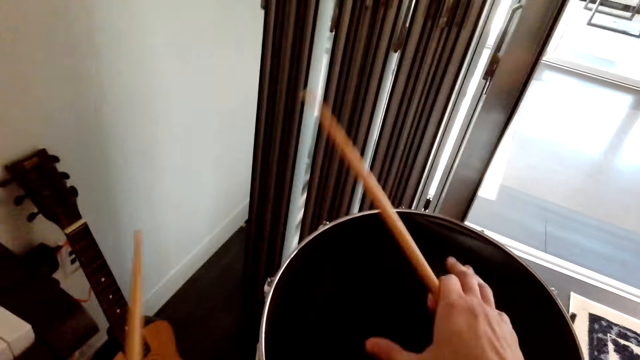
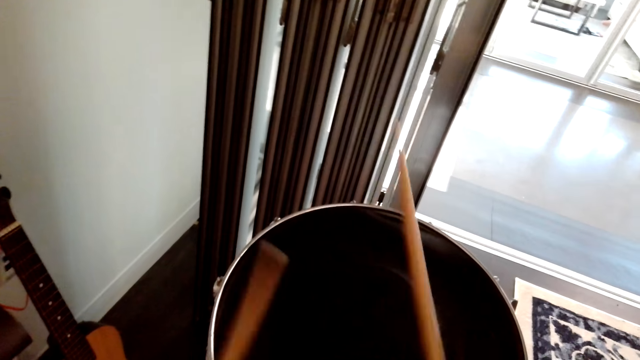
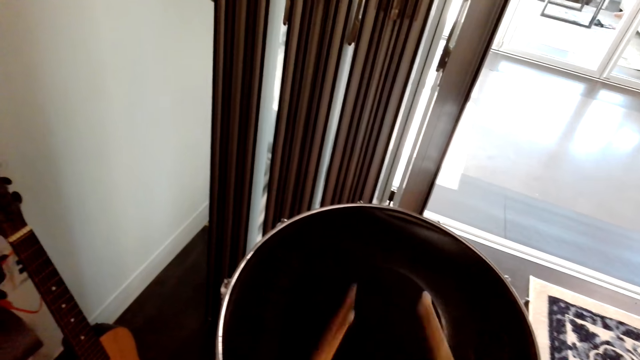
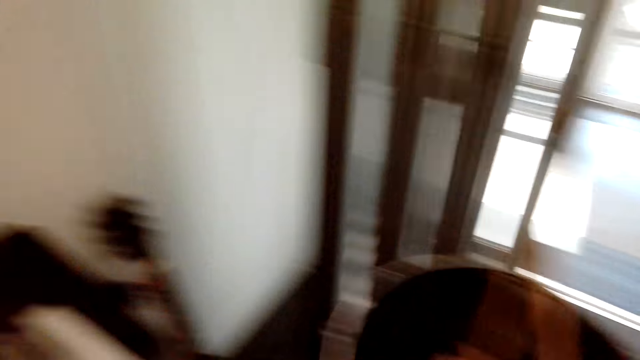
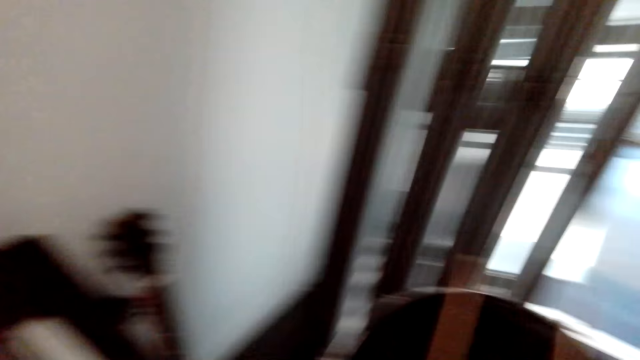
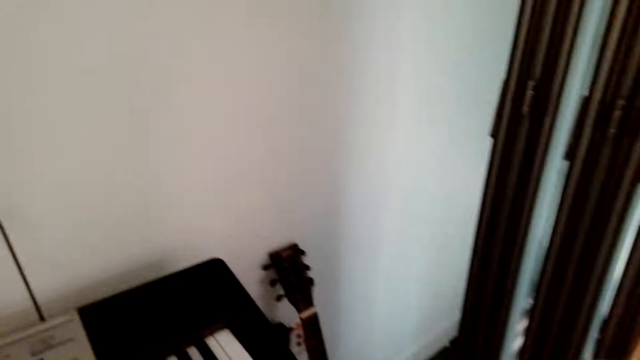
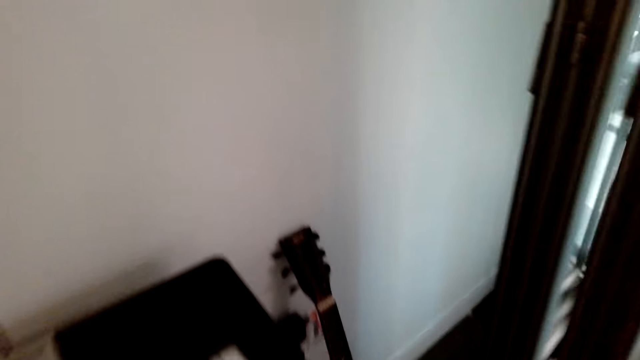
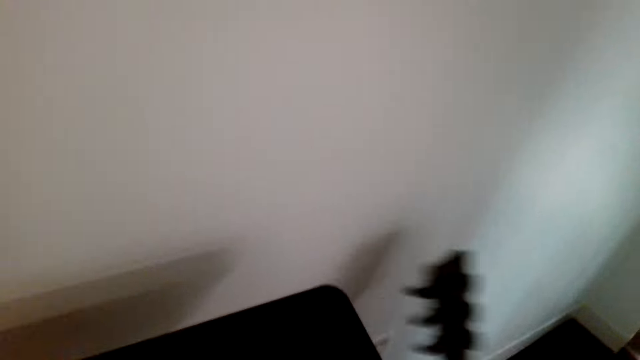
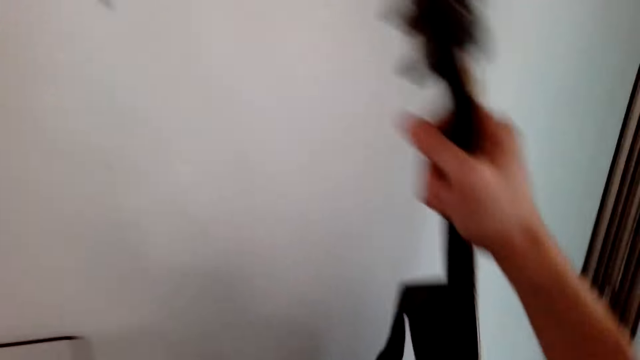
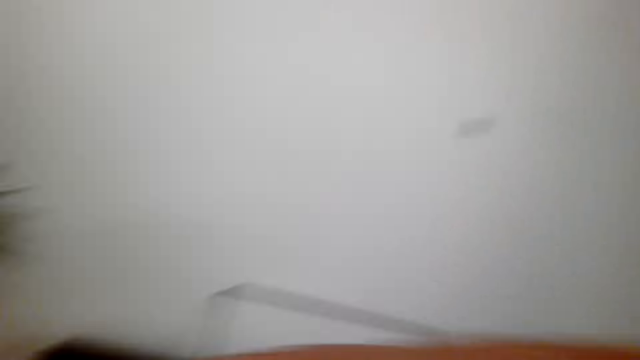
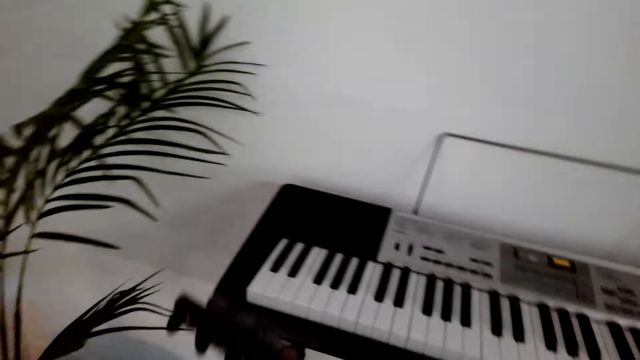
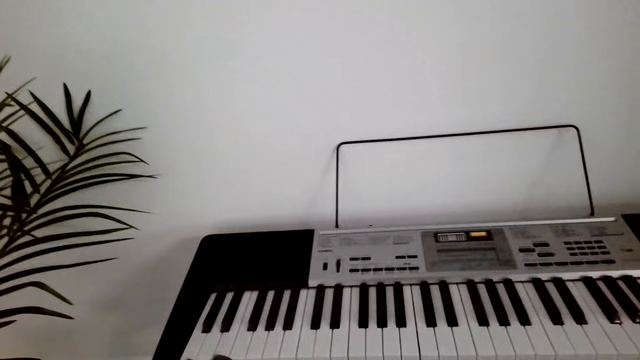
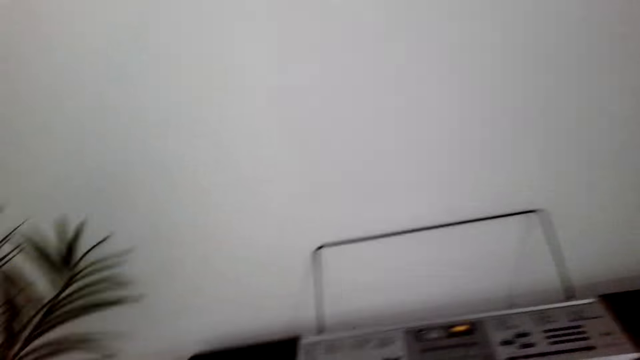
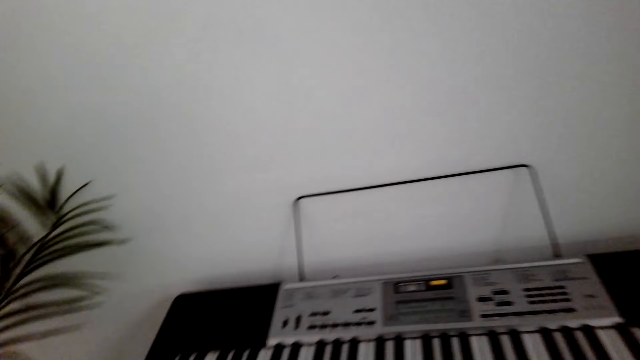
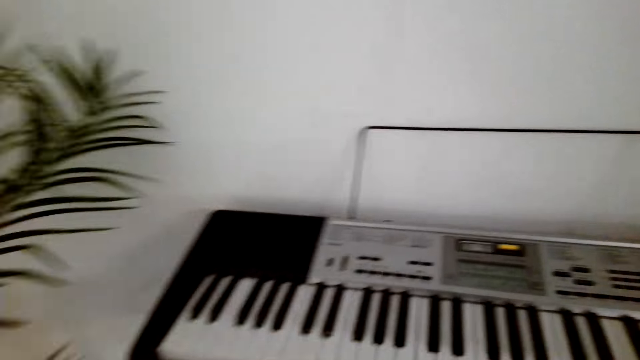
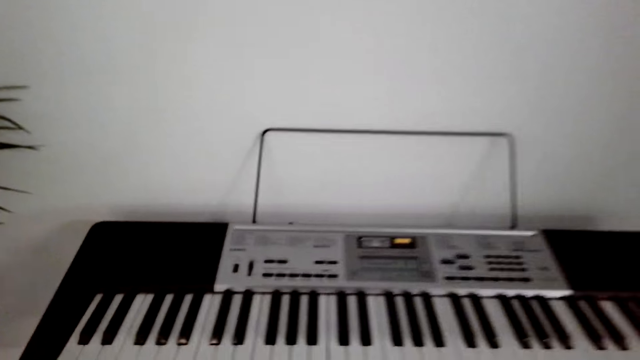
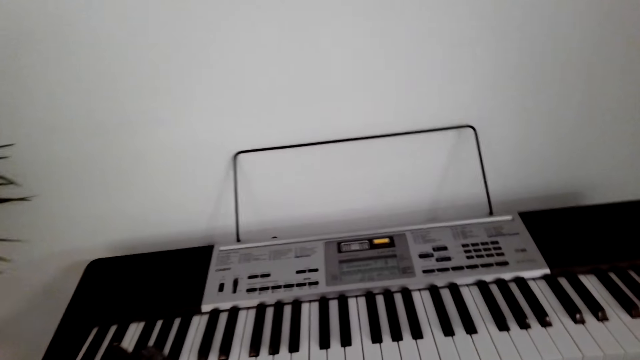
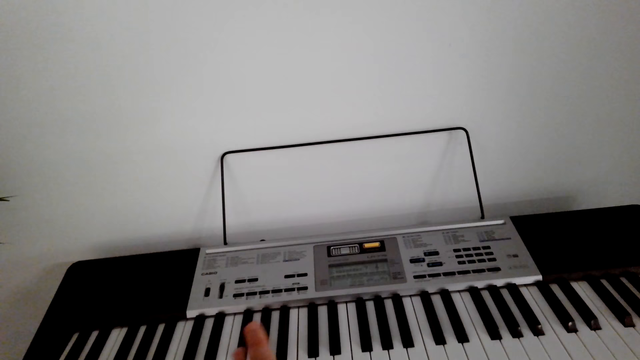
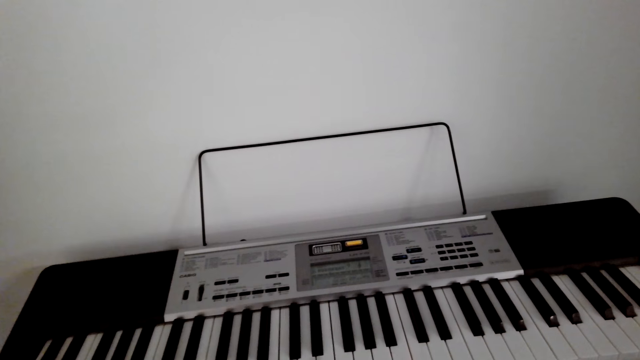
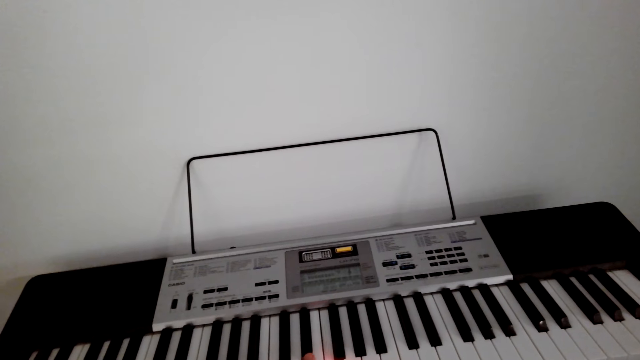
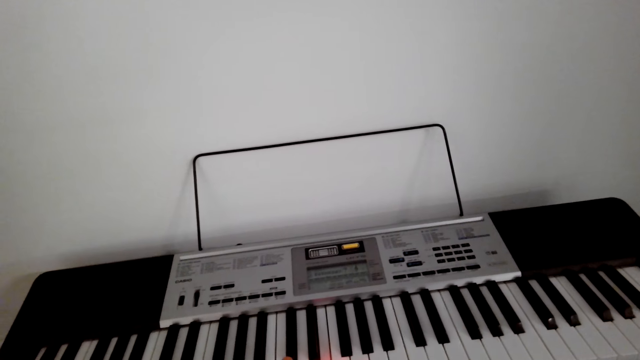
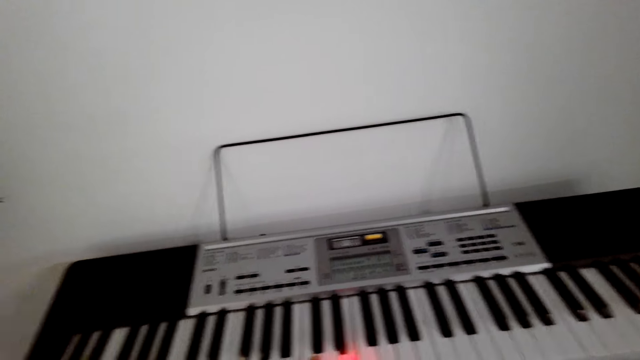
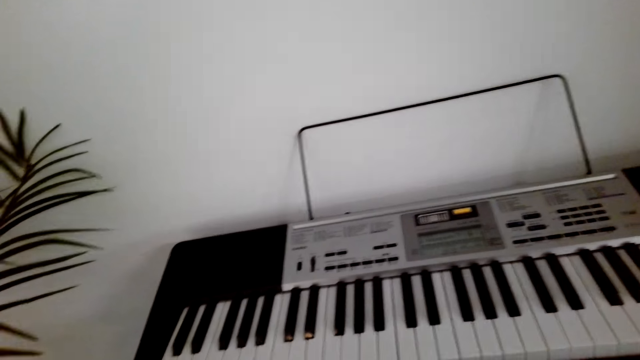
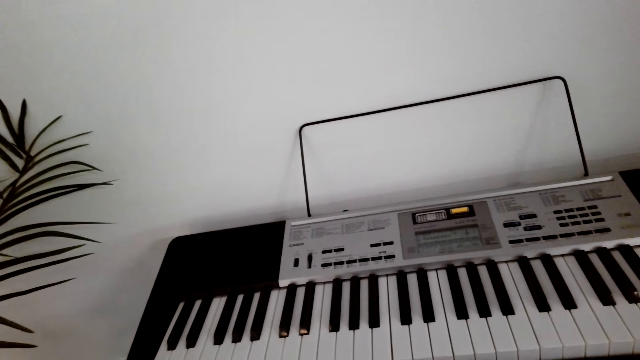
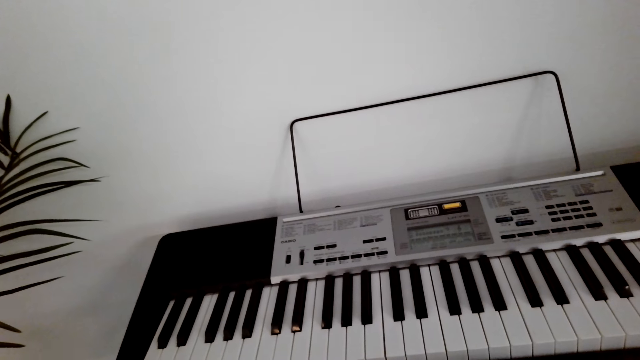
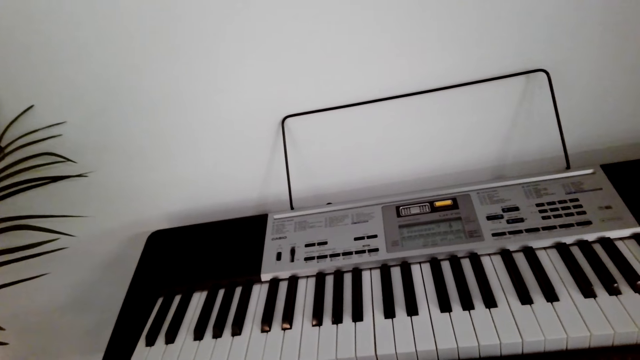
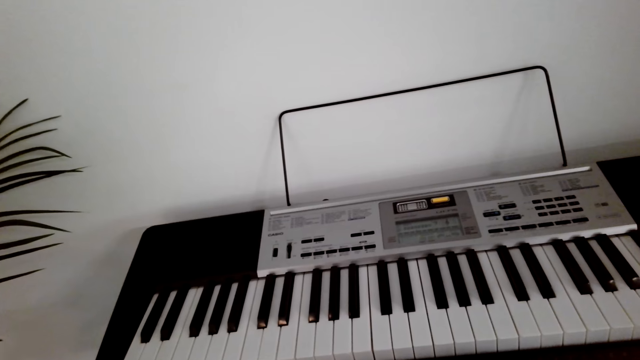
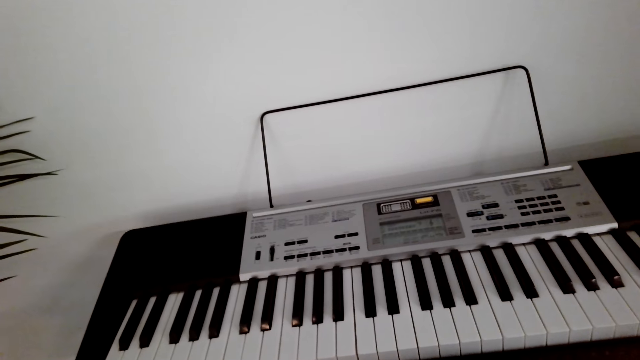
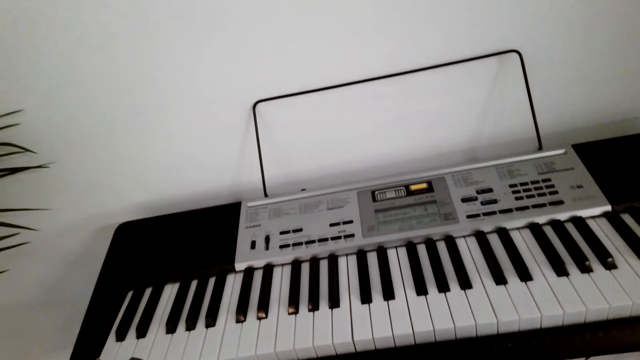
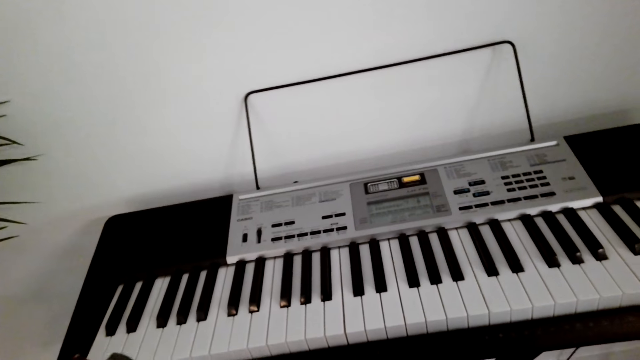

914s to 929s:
The camera wearer returns the drum top. They play the drum. They put the drumsticks down. They take the guitar. They play the guitar. They play the keyboard. They play the guitar.

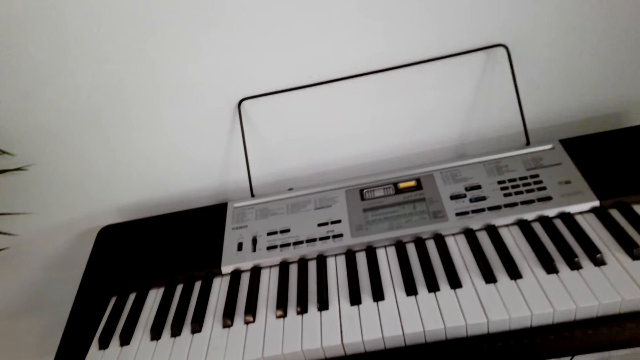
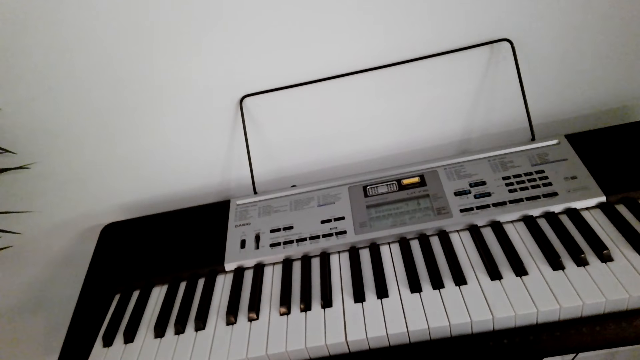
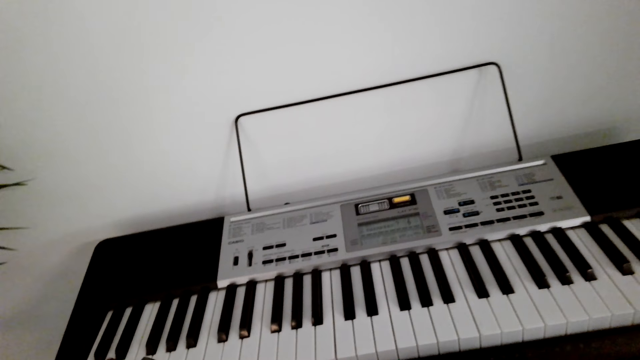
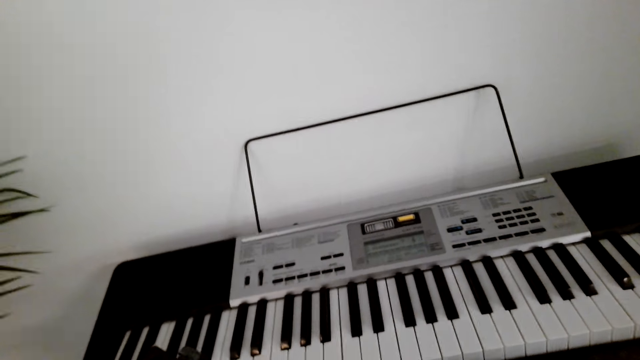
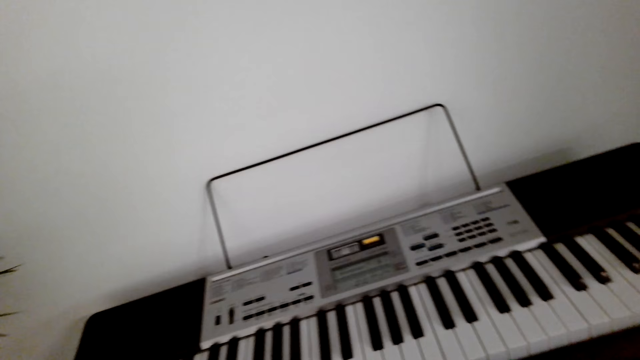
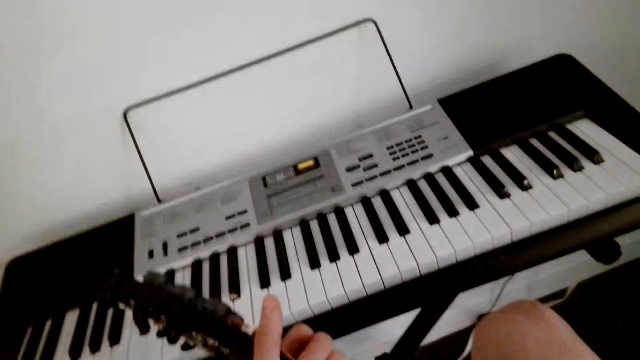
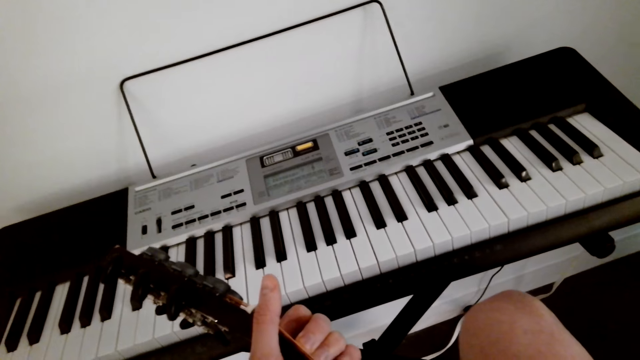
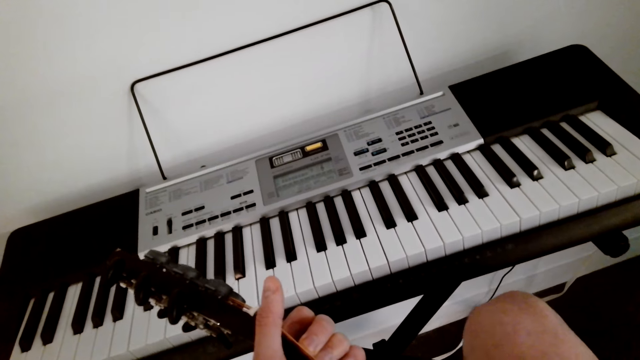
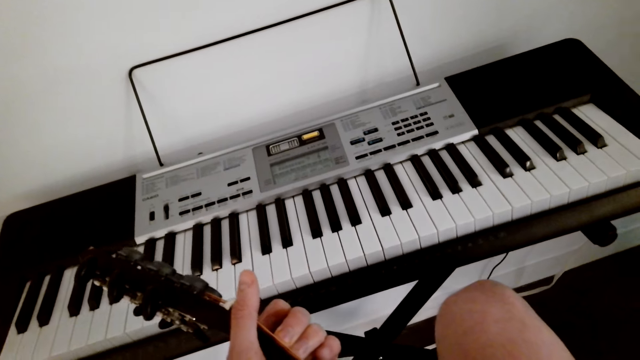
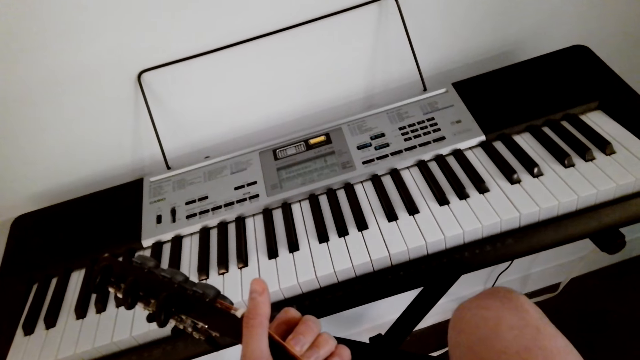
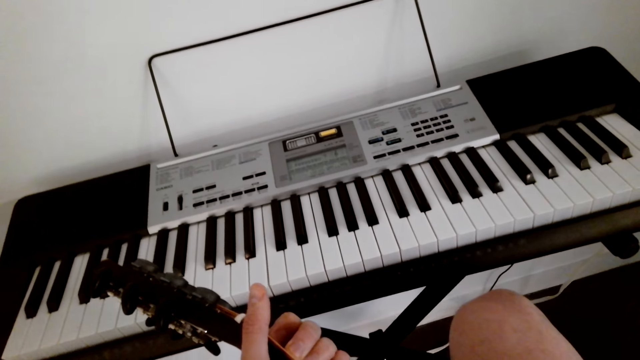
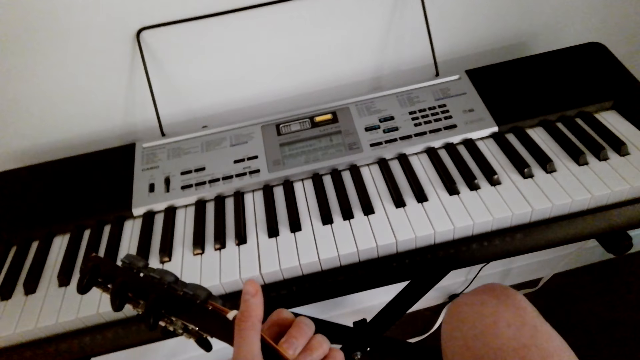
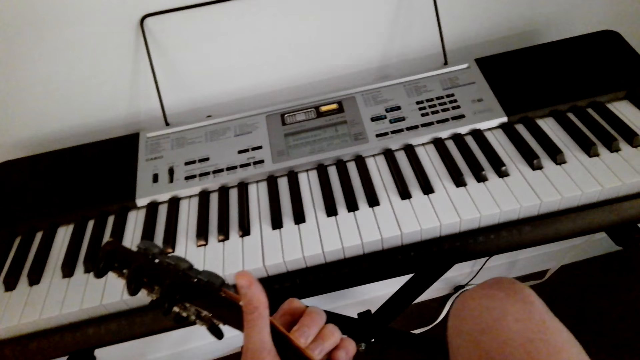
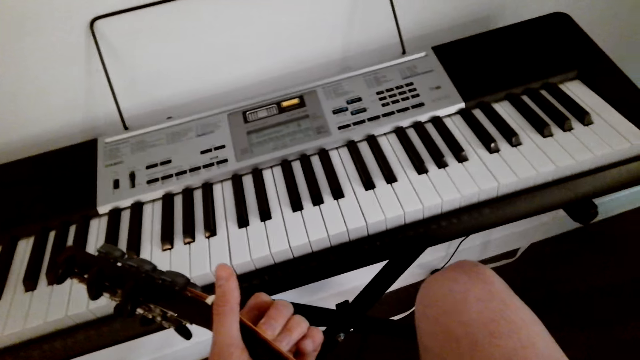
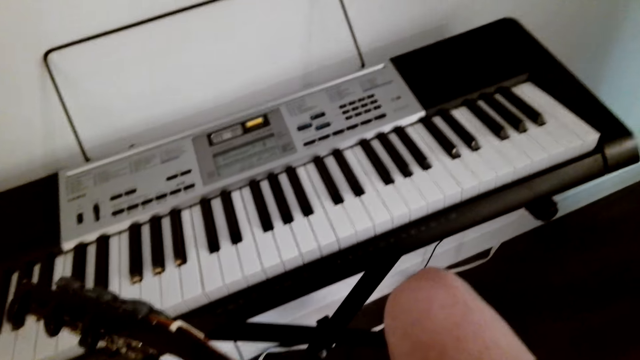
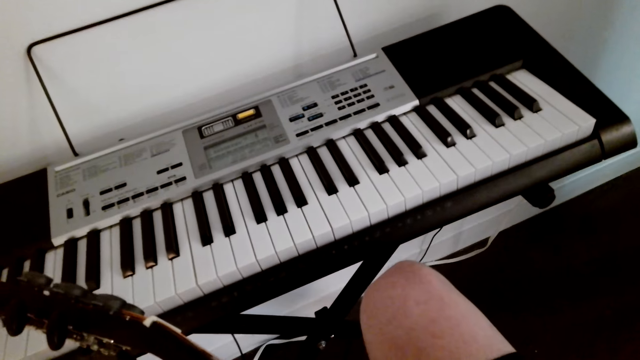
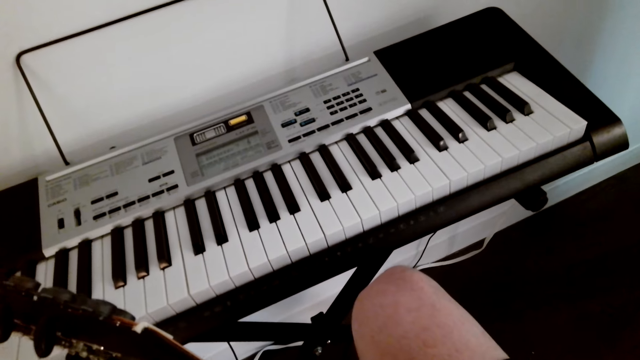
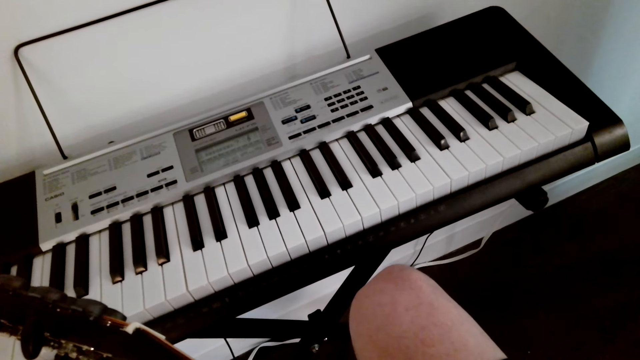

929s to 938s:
The camera wearer plays the guitar.
